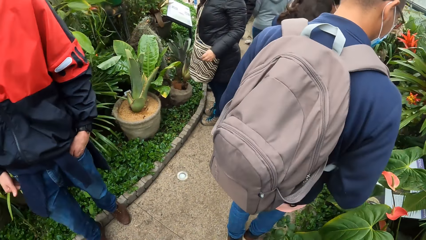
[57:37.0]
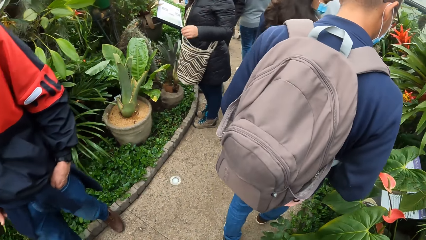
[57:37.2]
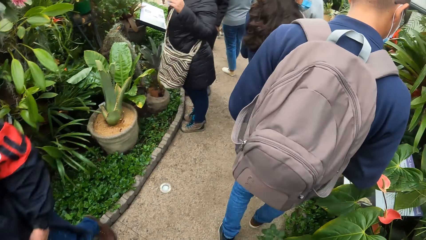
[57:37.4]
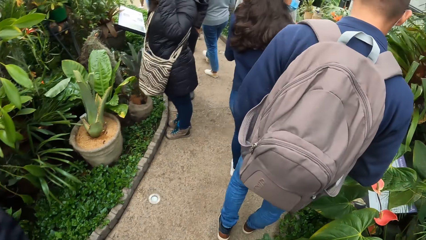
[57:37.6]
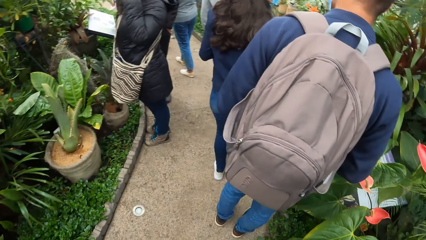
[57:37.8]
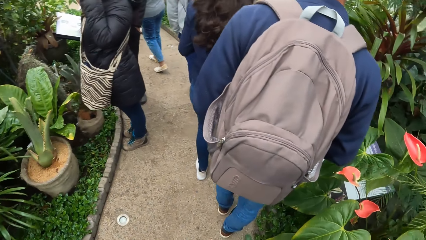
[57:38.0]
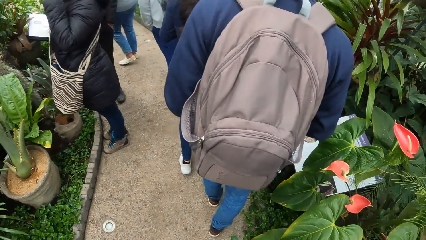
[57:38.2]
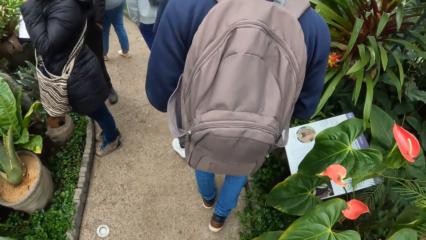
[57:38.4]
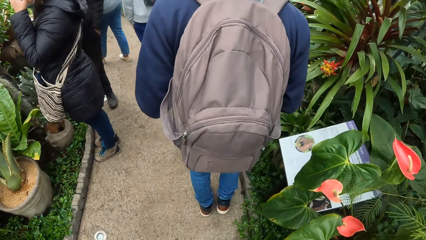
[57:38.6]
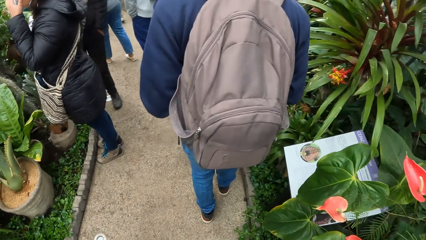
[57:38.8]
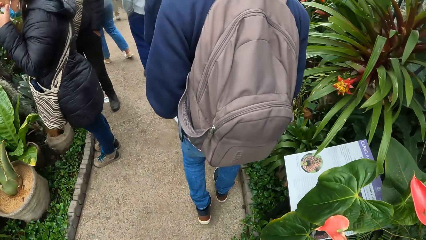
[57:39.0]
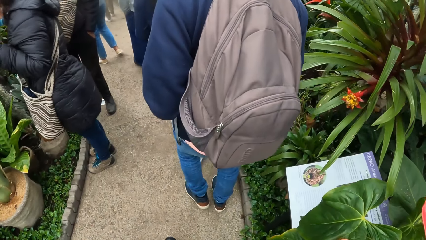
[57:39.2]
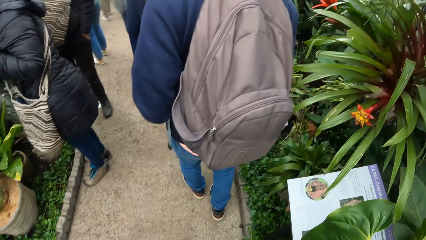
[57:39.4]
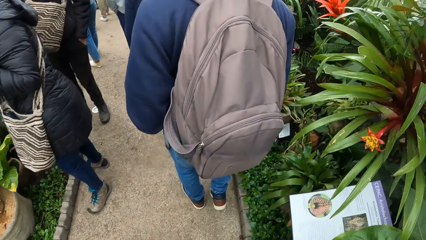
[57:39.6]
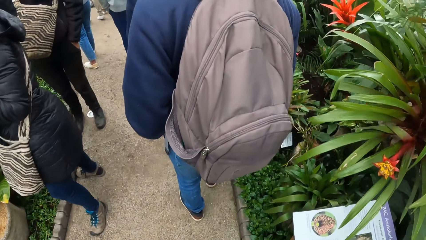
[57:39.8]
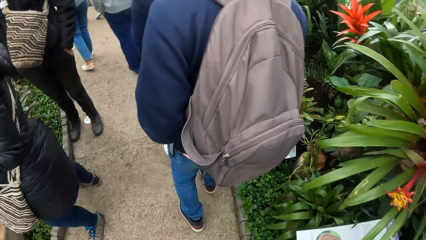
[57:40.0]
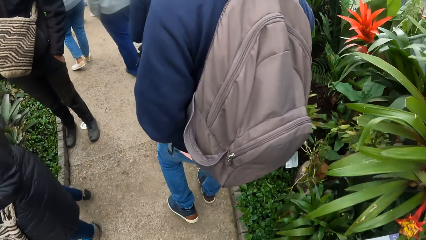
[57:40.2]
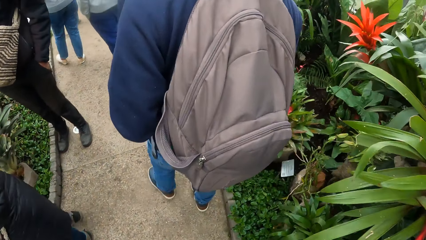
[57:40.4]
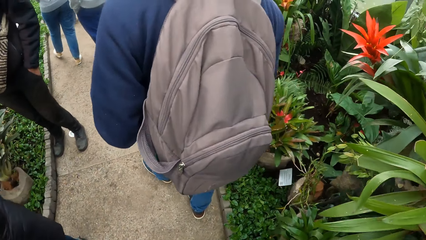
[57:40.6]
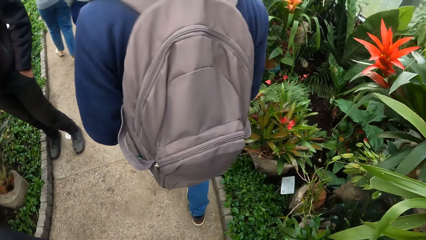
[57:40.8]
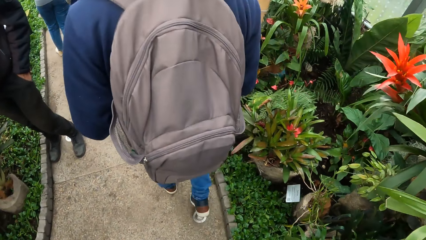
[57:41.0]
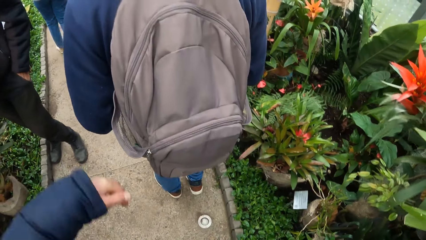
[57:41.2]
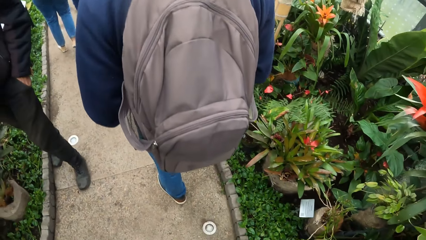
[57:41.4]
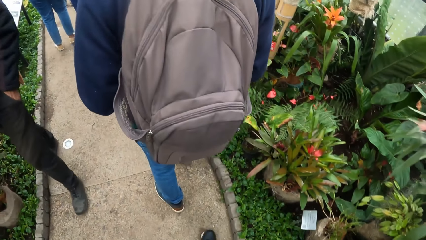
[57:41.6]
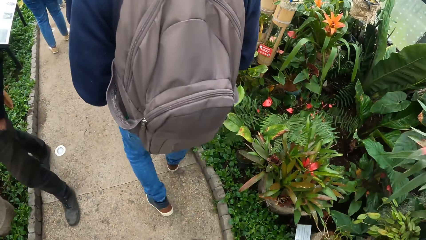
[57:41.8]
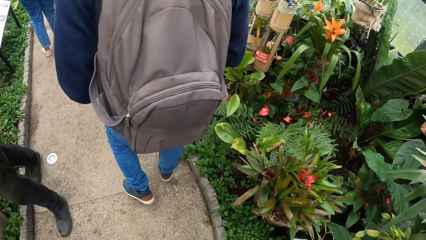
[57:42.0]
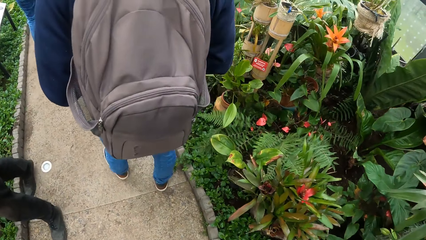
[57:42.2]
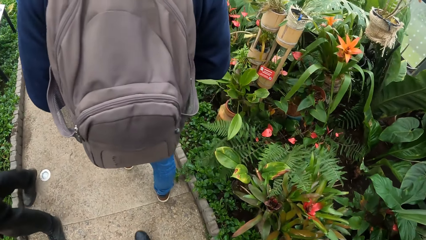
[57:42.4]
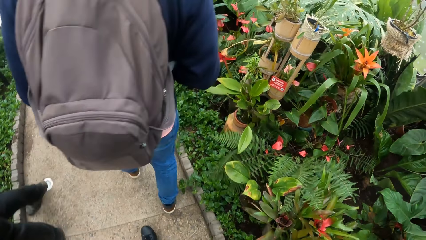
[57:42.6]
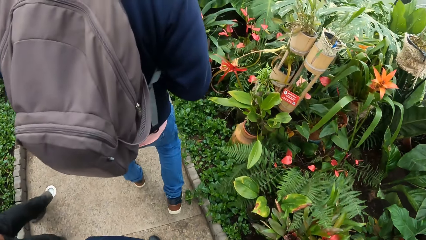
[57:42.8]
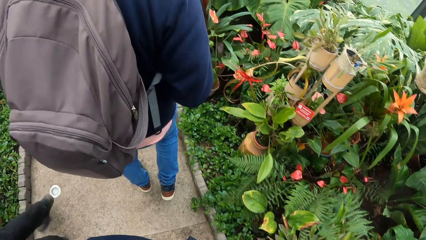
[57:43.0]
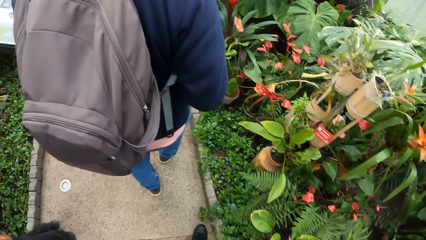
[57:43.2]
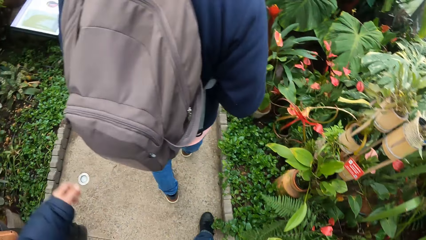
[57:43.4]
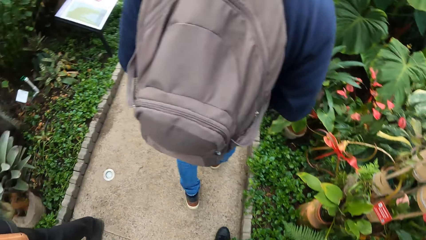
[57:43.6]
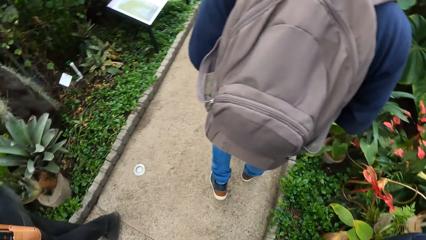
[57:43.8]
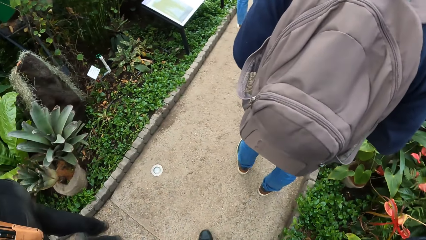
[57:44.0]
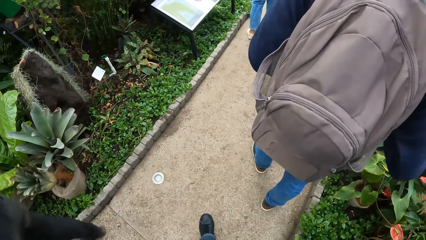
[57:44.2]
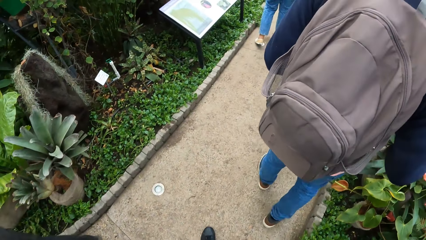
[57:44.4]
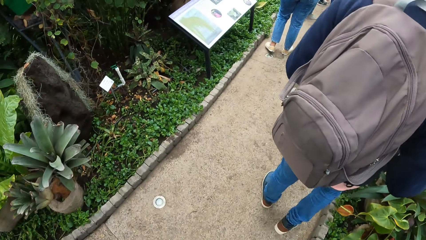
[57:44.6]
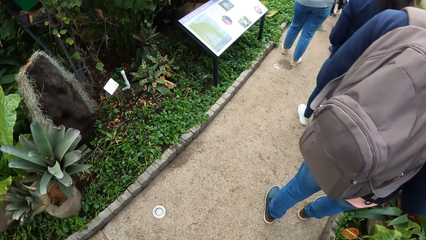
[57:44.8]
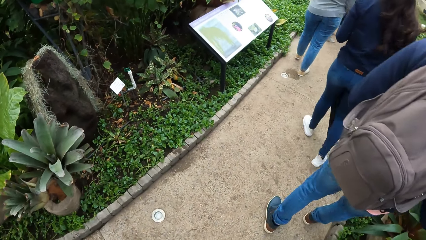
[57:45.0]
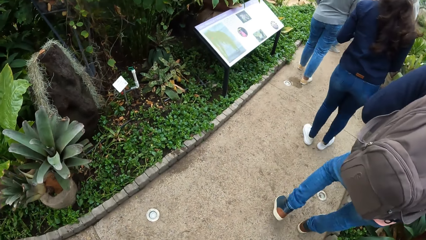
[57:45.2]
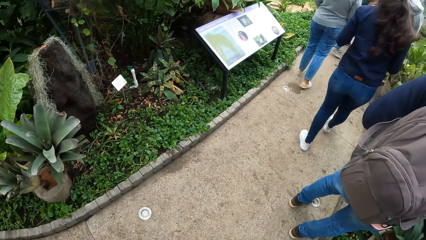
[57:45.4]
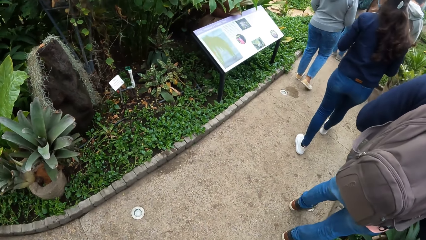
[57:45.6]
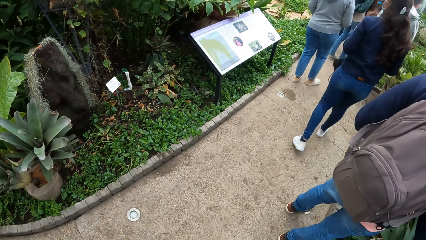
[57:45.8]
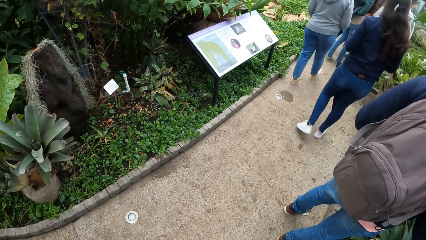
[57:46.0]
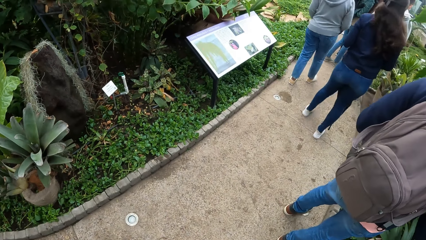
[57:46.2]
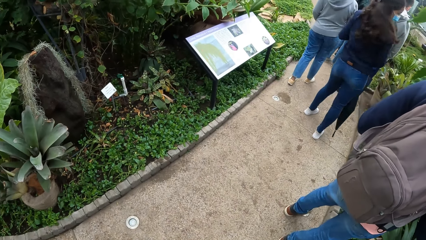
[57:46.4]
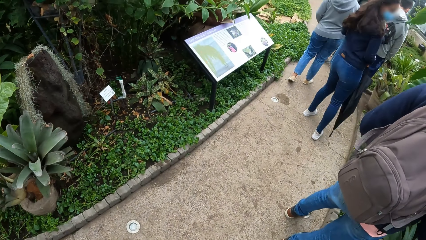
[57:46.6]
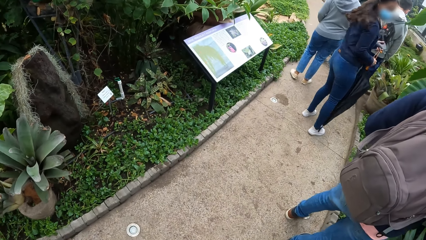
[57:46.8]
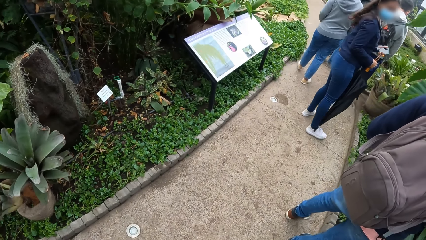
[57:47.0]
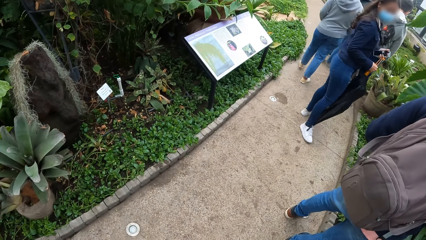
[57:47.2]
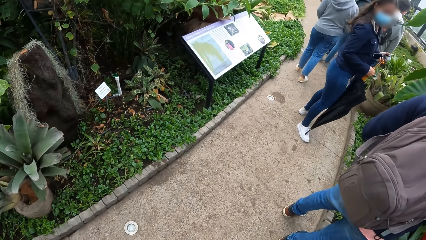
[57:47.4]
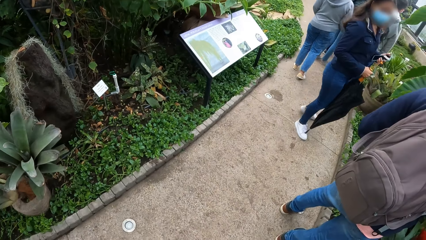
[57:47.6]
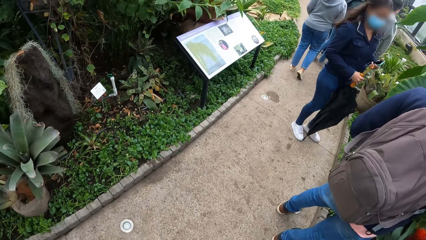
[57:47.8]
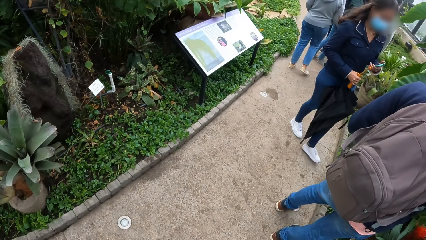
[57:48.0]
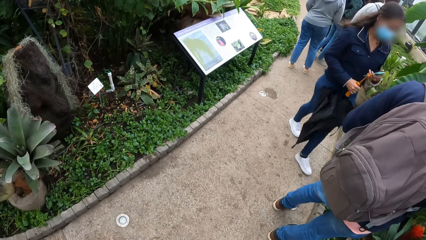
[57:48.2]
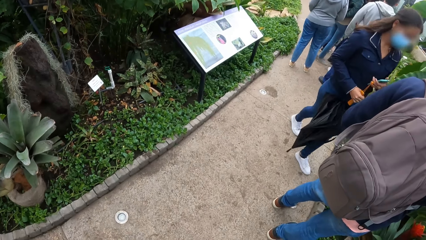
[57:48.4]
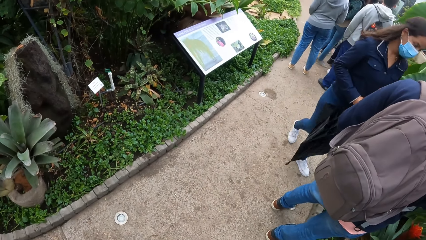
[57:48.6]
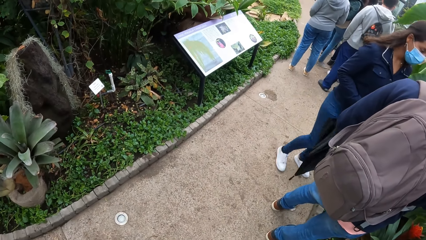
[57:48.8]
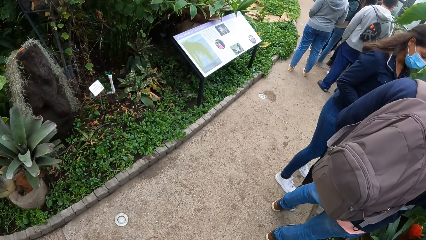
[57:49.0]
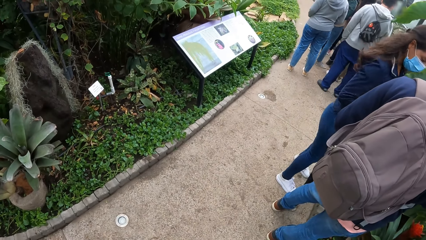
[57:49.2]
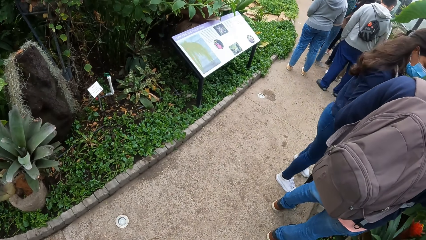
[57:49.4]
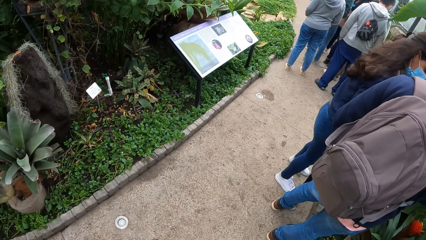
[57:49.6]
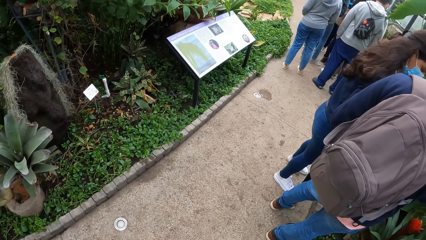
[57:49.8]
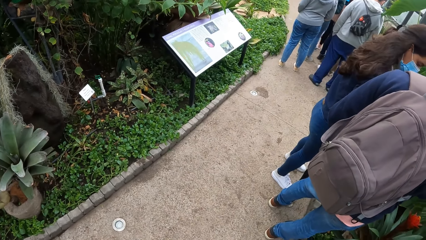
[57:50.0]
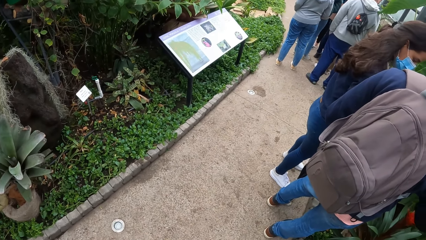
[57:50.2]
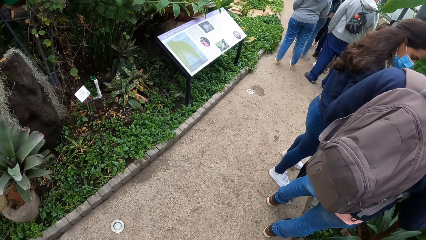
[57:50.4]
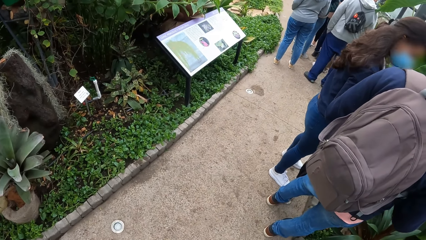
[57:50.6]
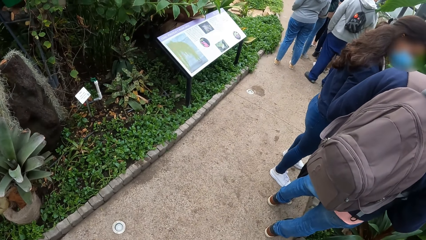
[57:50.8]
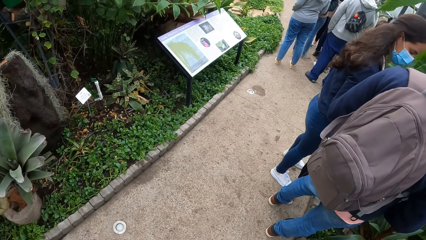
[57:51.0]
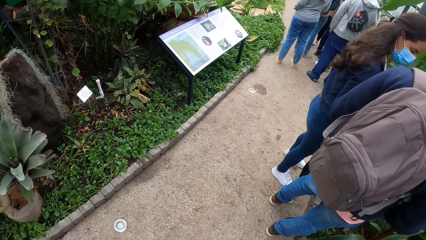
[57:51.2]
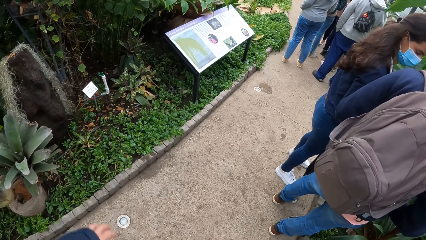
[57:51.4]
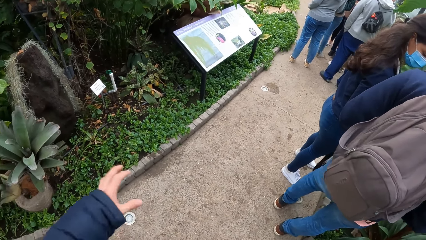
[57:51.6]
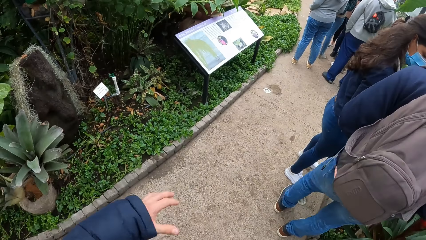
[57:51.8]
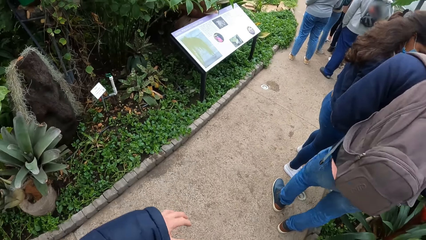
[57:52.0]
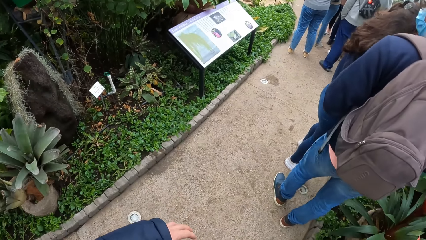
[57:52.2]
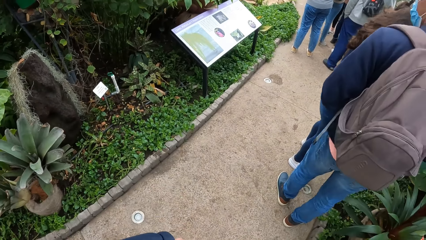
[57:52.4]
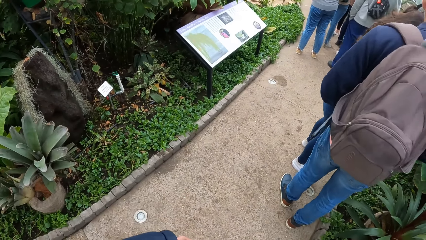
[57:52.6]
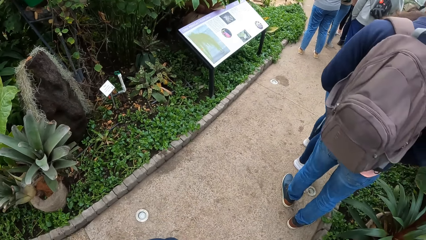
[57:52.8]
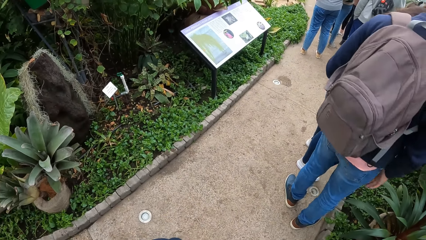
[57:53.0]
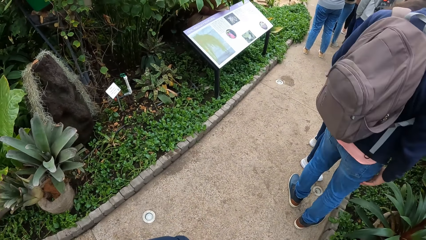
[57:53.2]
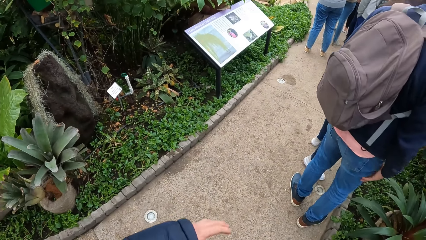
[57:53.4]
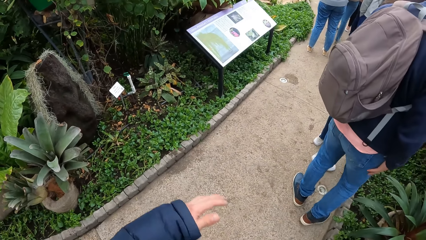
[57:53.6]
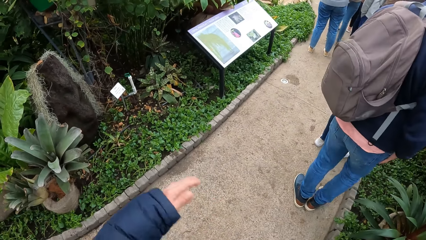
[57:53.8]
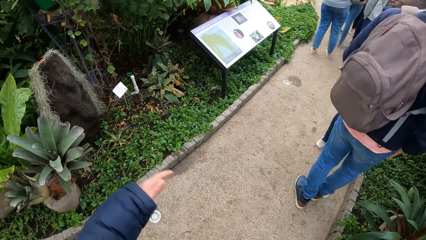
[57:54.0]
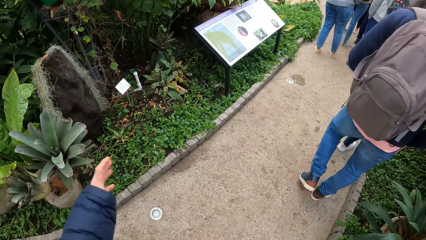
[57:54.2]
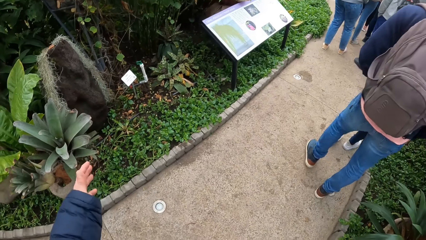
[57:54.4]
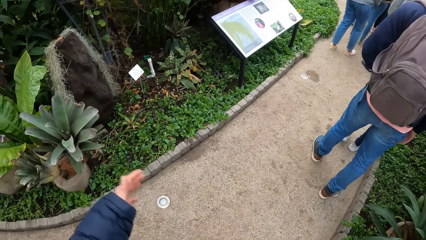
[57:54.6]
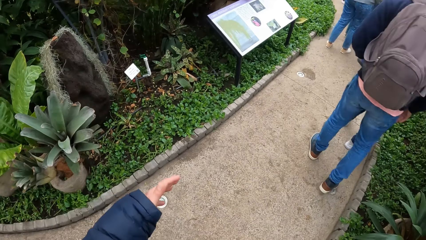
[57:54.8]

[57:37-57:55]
The camera wearer raises his left hand. He adjusts a camera. He drops his left hand. He walks in the park. He looks around. He makes gestures with his left hand.
